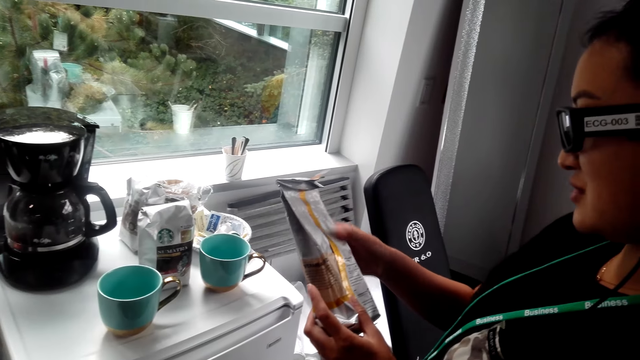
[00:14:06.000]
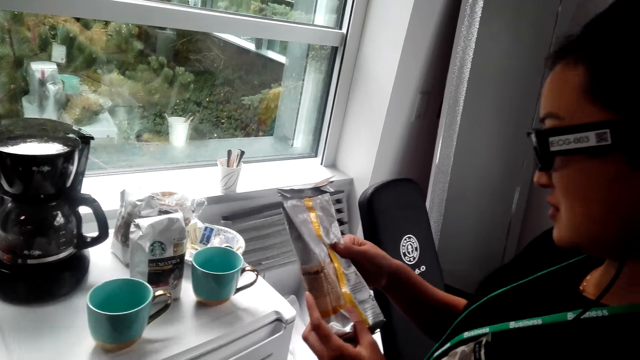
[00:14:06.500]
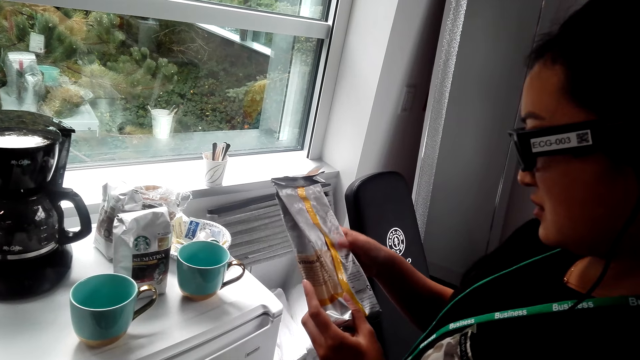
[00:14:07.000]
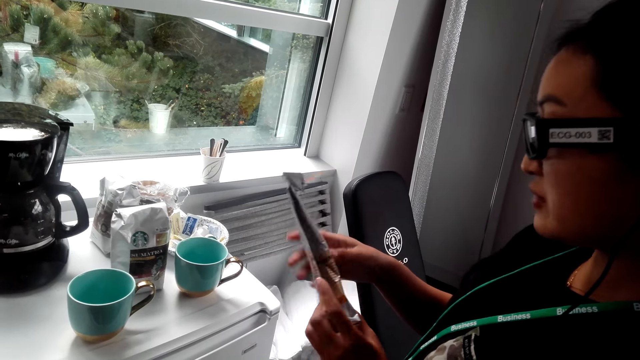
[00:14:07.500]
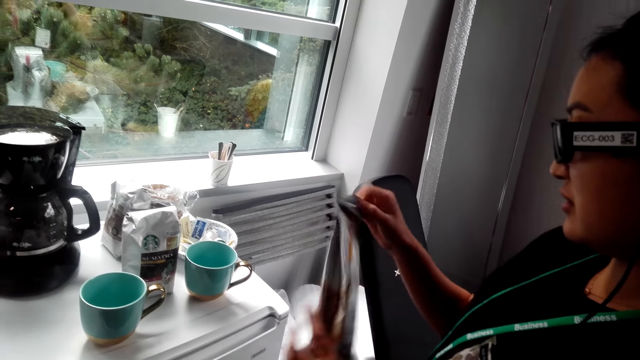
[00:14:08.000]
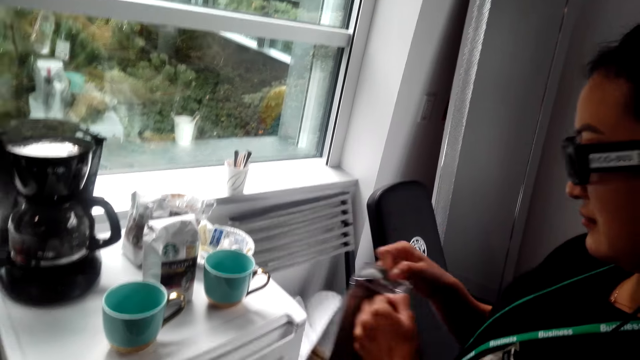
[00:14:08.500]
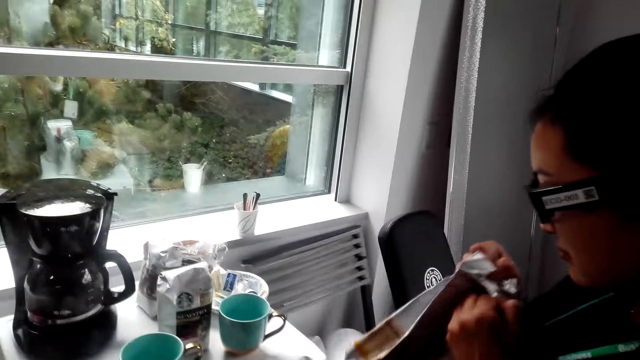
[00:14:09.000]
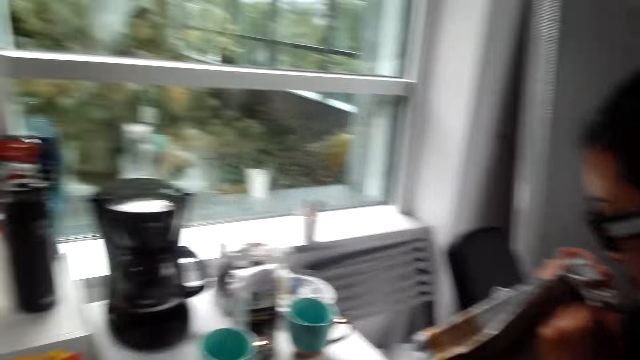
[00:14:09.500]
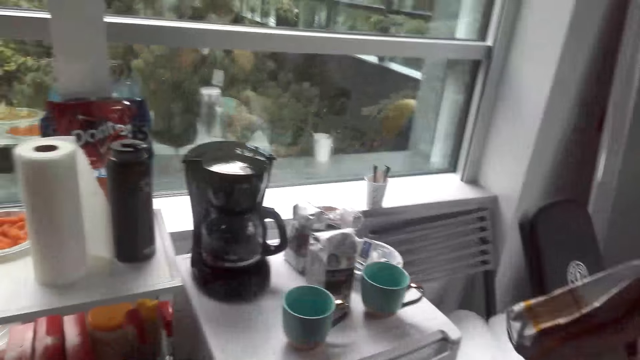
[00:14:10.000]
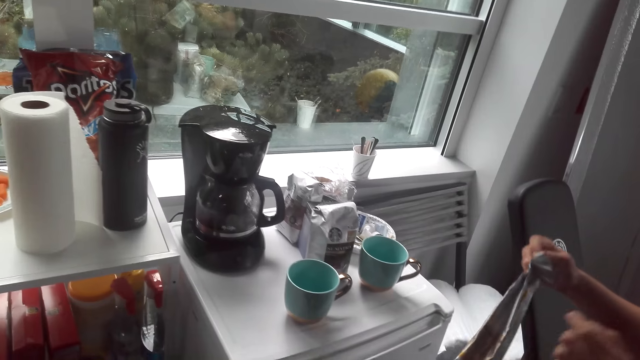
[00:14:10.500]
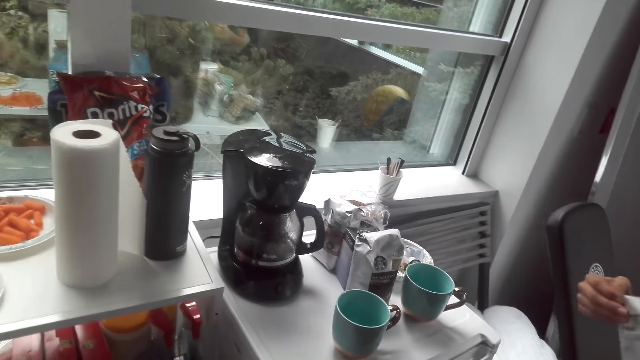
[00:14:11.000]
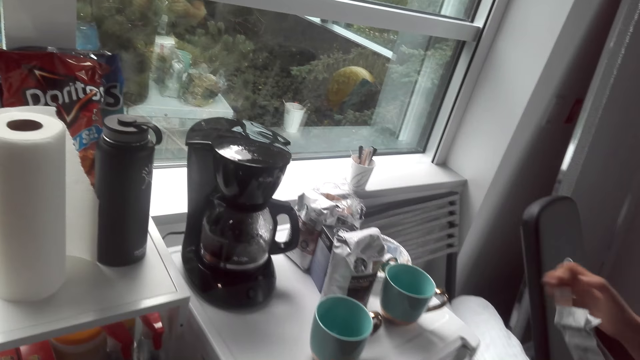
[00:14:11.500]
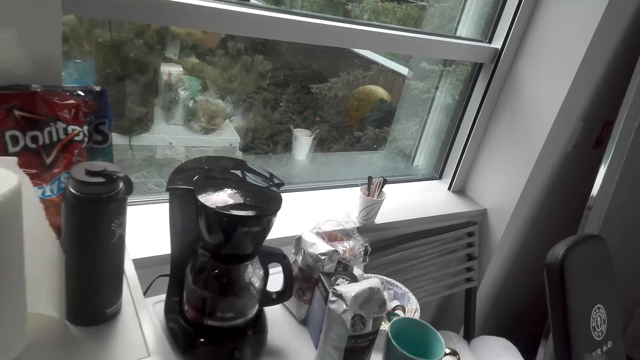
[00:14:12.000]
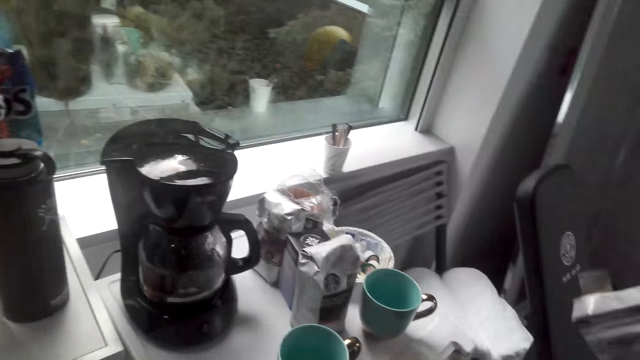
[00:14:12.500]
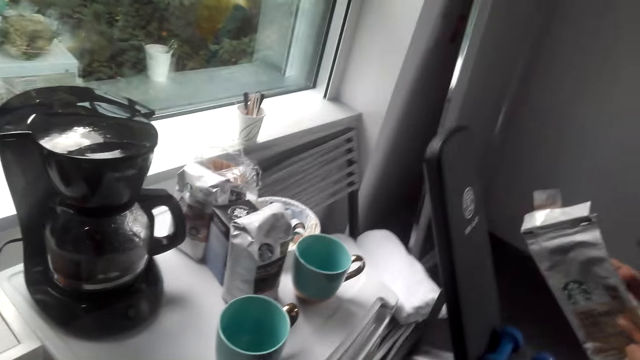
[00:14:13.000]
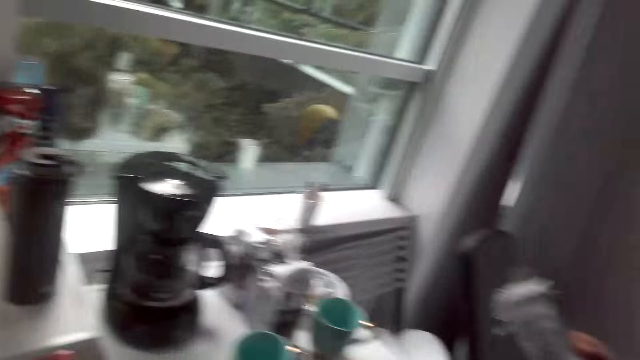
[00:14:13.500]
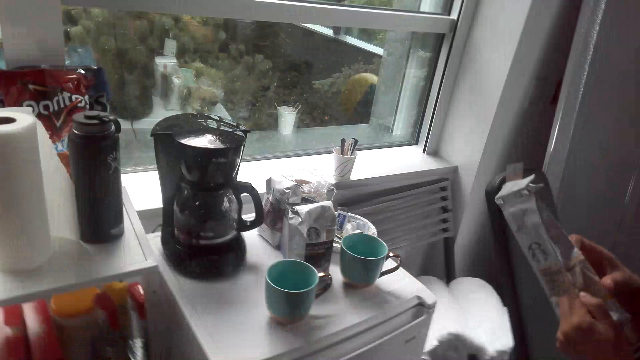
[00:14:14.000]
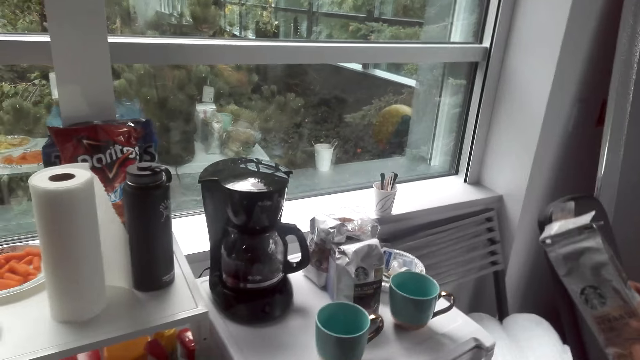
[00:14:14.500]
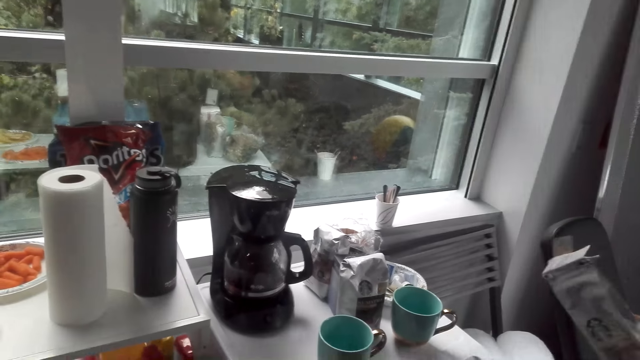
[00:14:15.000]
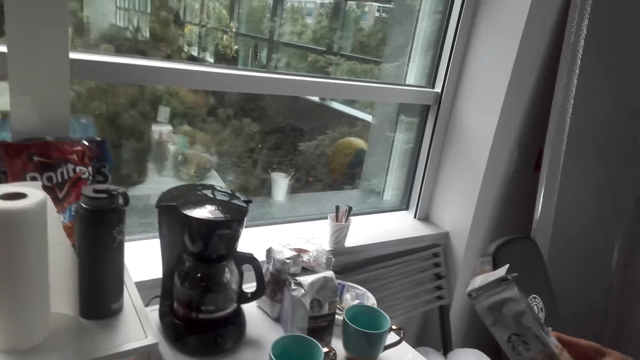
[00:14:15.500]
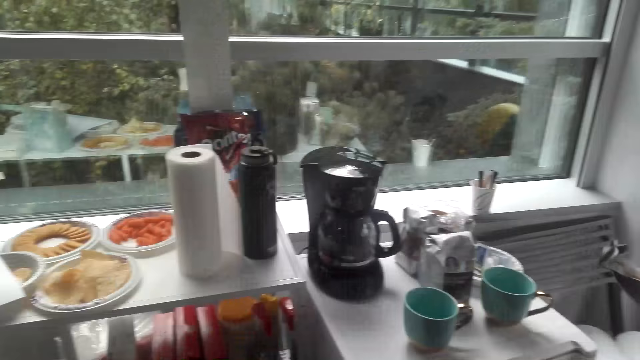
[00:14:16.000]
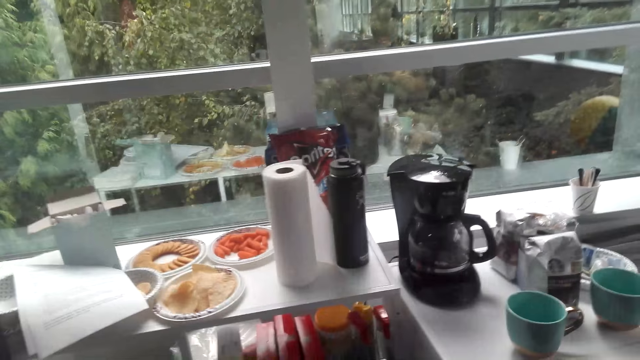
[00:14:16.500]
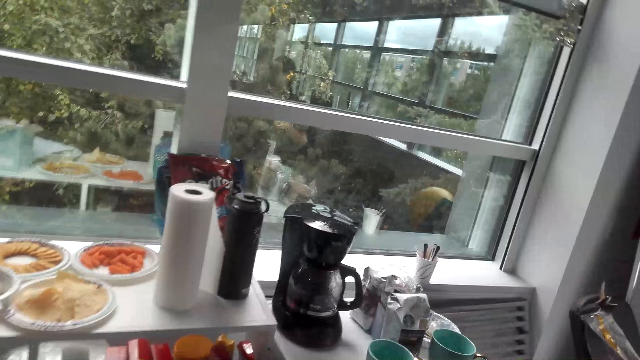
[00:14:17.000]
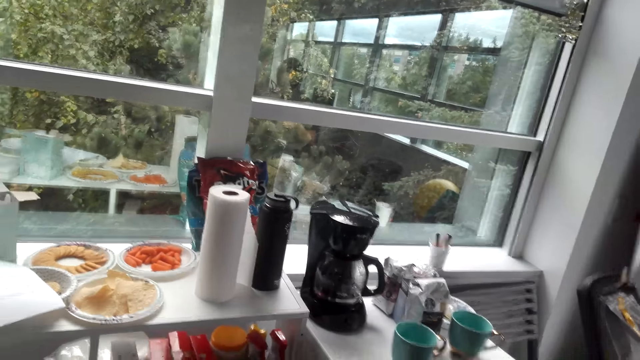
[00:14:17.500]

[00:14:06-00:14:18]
The lady turns the packet of coffee, looks at the packet of coffee and smells the packet of coffee. The camera wearer interacts with the lady. They look around the kitchen.

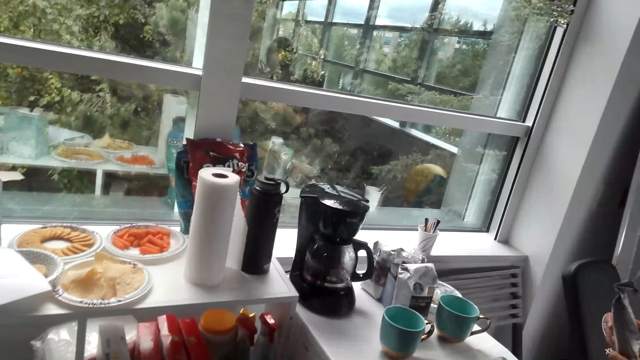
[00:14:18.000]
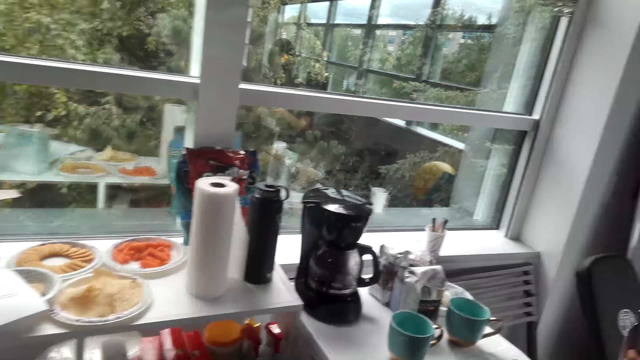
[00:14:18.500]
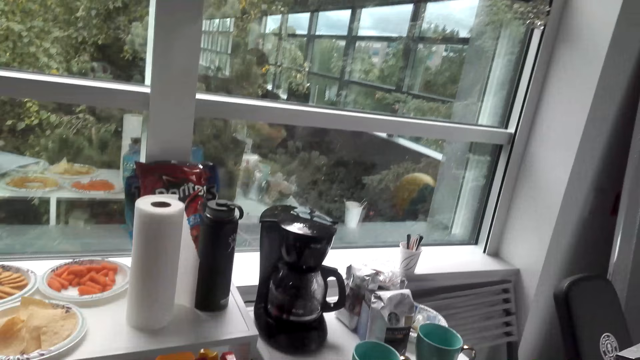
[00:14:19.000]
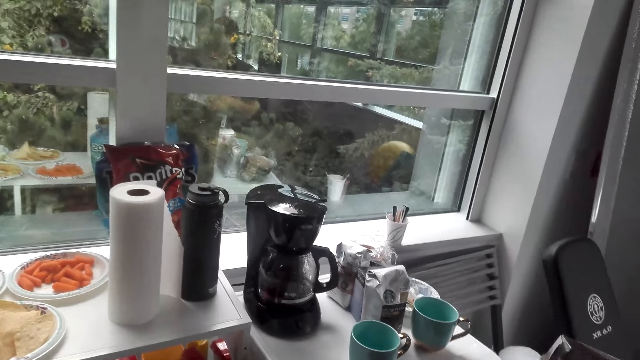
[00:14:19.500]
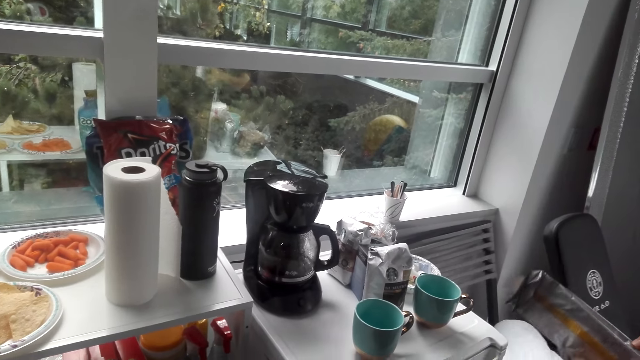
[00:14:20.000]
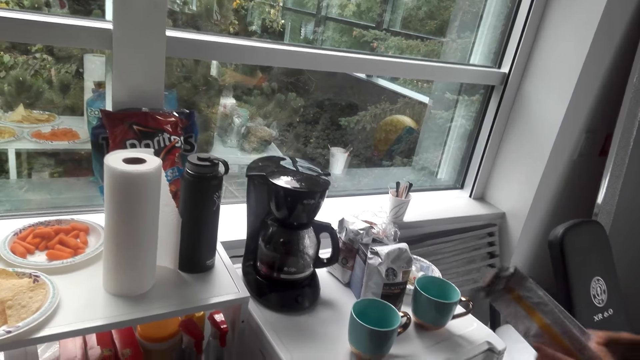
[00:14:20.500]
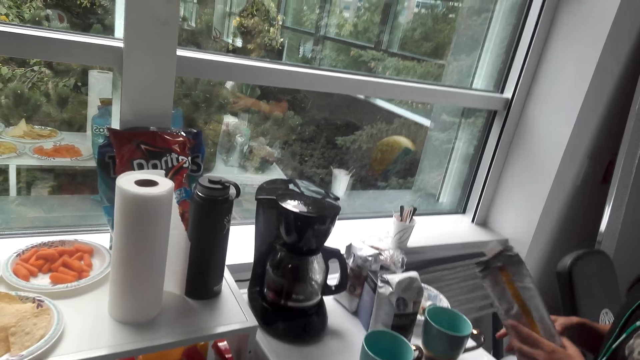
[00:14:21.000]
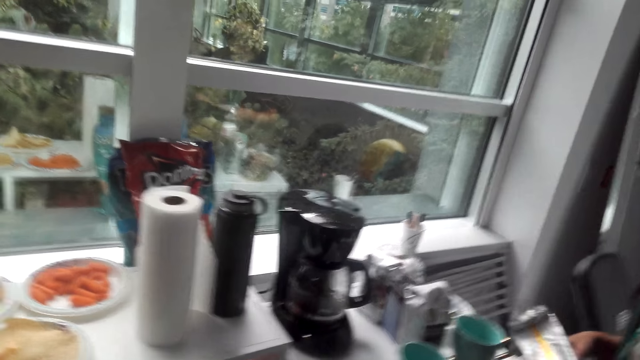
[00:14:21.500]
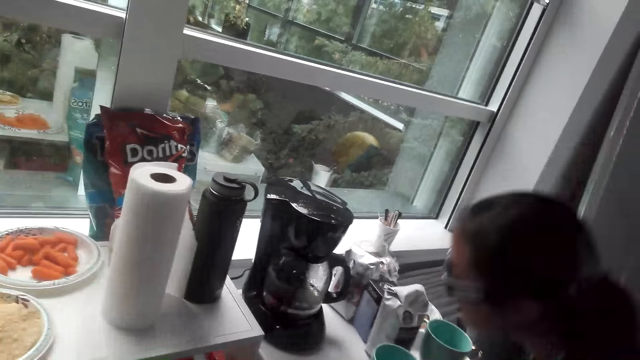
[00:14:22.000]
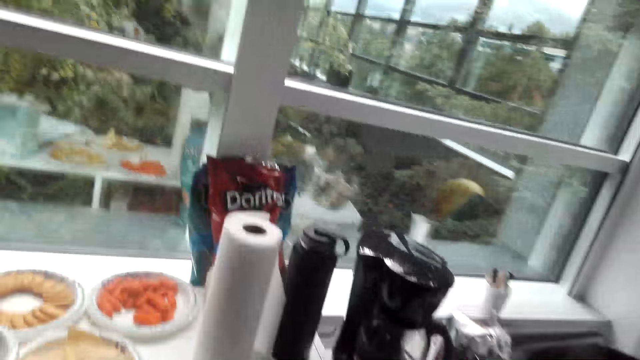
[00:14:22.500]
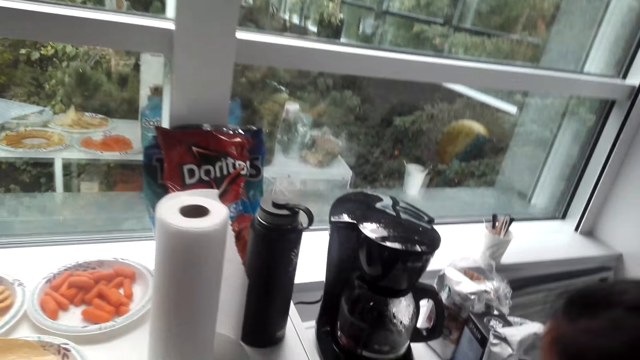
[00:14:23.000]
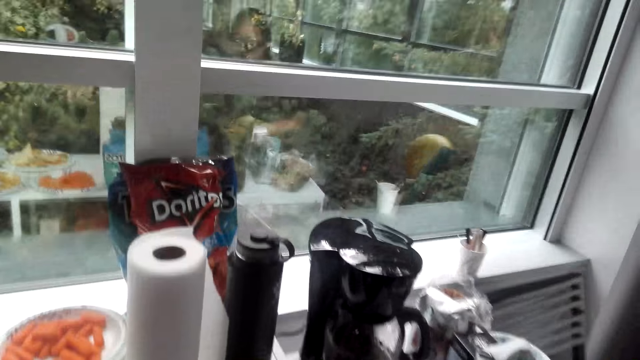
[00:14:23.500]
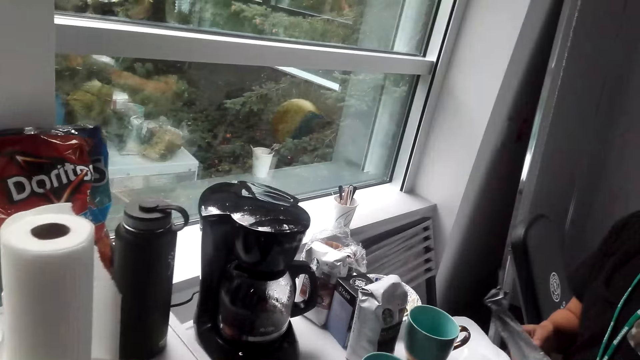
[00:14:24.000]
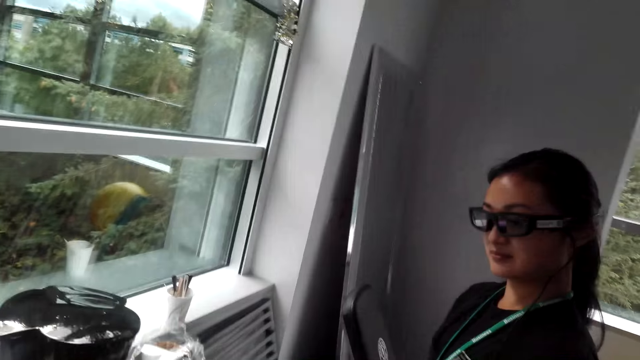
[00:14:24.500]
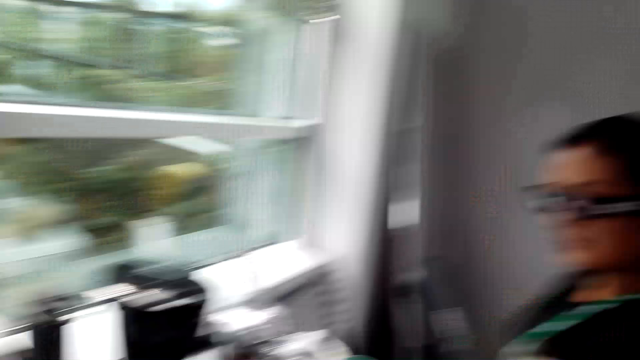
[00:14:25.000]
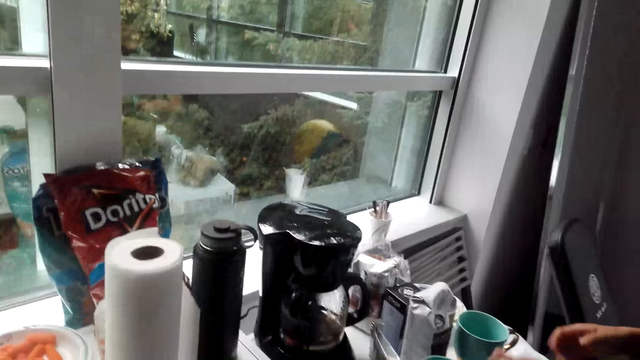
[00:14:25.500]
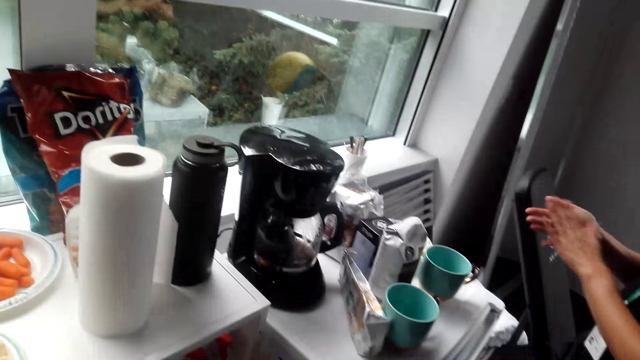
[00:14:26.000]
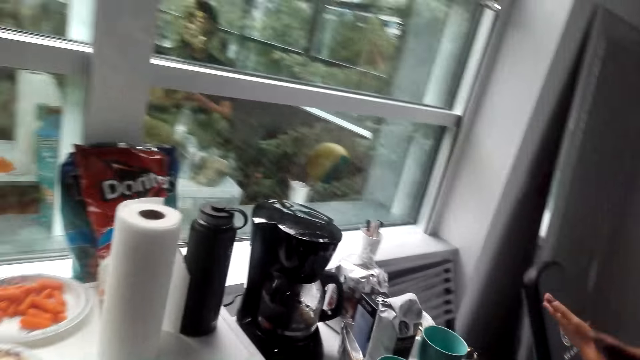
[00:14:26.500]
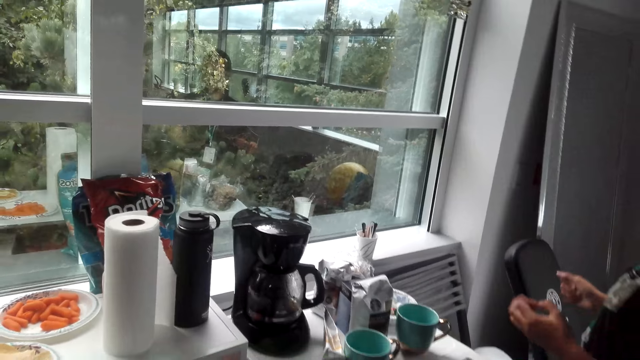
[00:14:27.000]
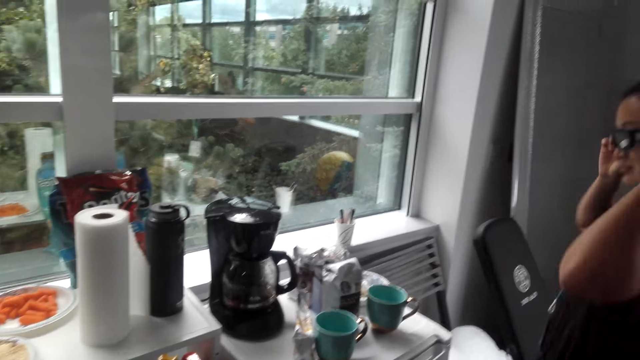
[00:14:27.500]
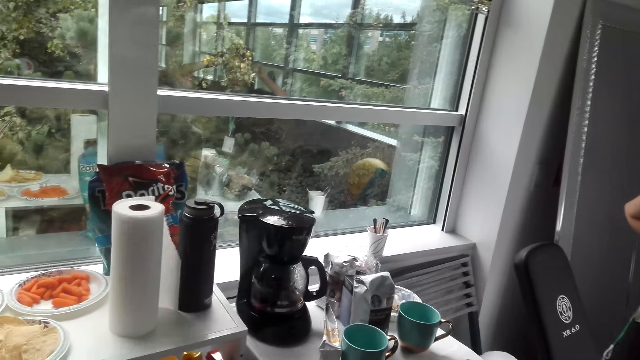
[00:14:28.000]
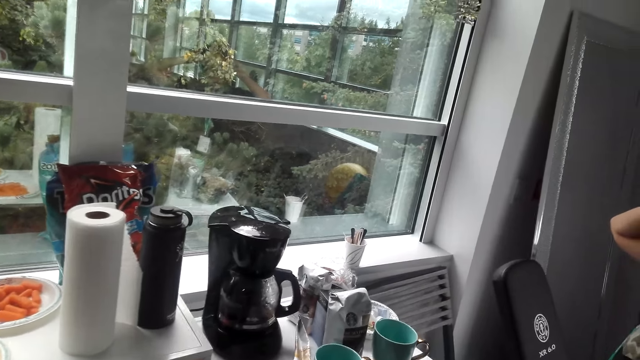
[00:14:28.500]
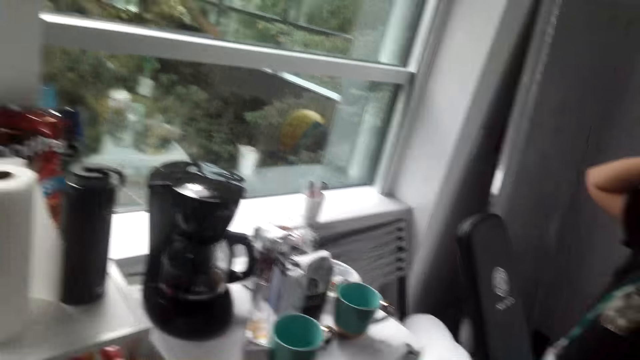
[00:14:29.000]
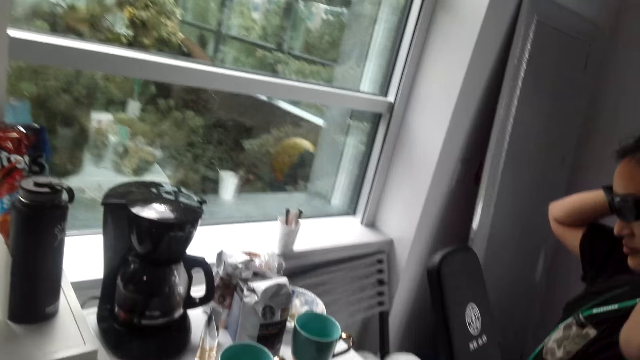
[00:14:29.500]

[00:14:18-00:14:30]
The camera wearer looks at the lady. The lady rubs her hands and holds her head.
